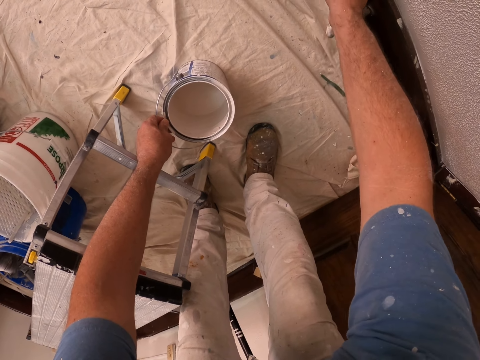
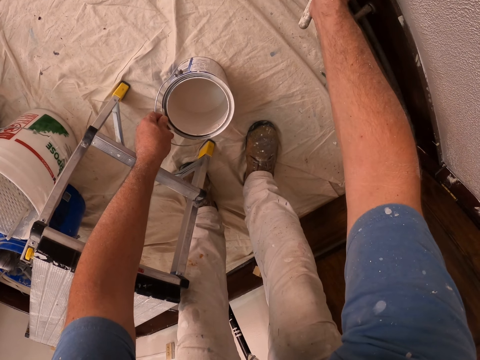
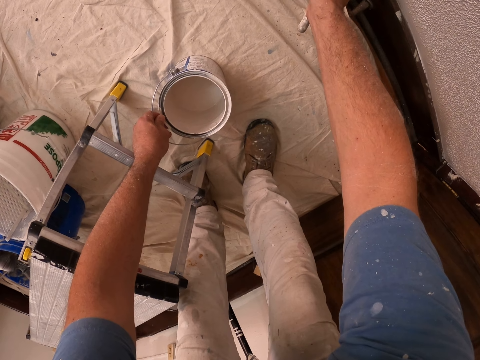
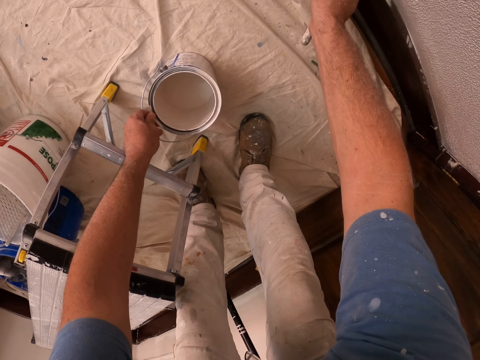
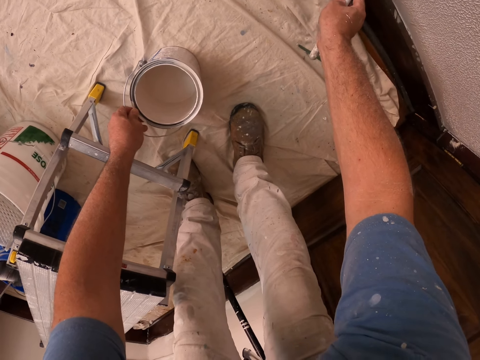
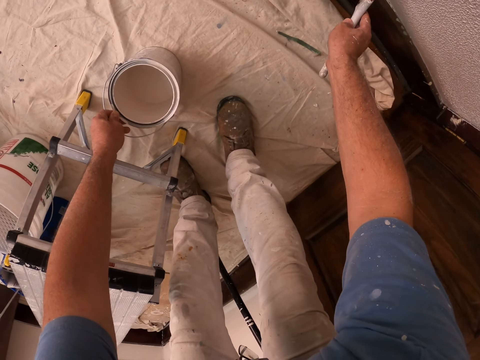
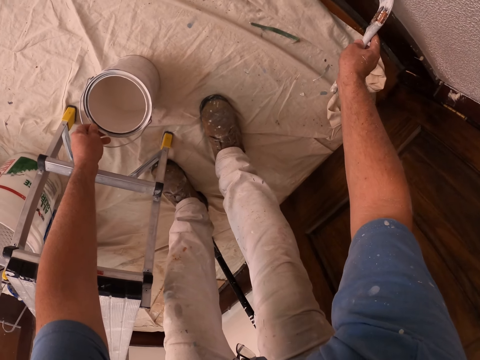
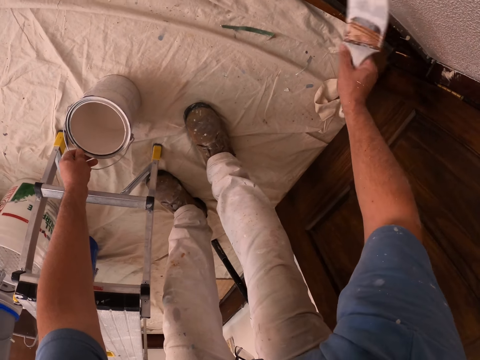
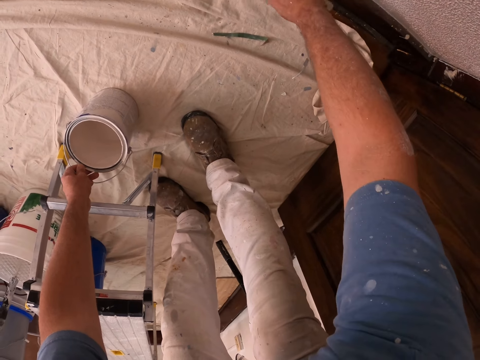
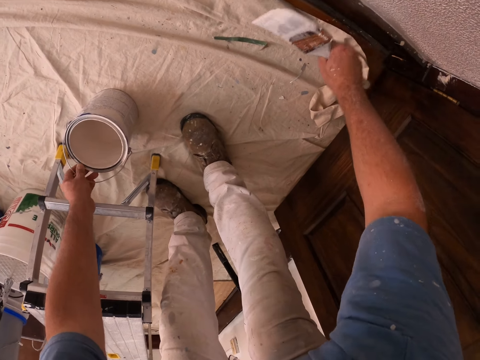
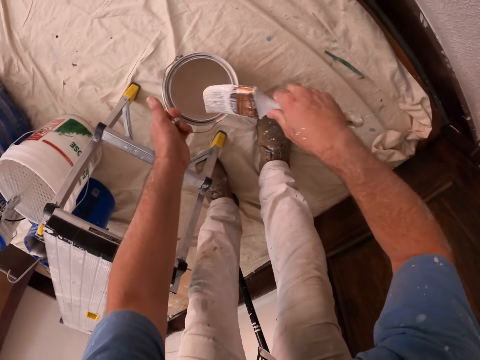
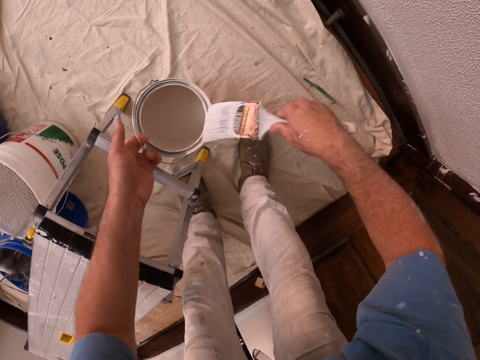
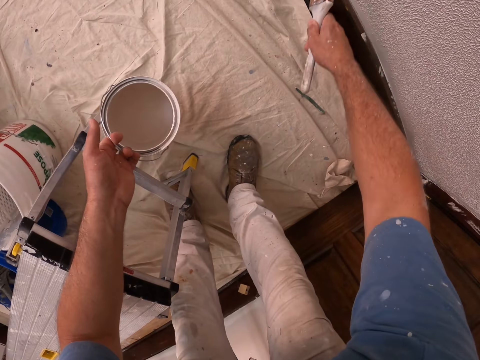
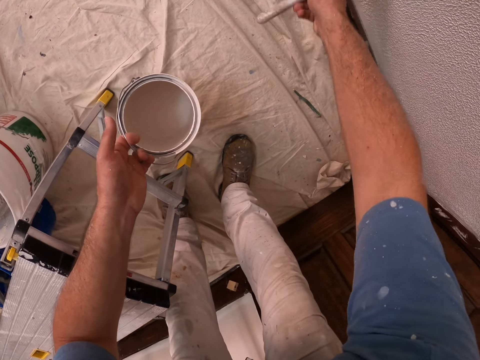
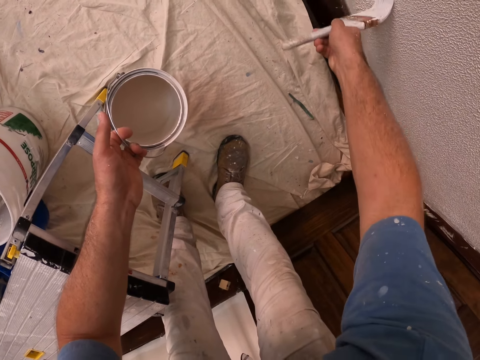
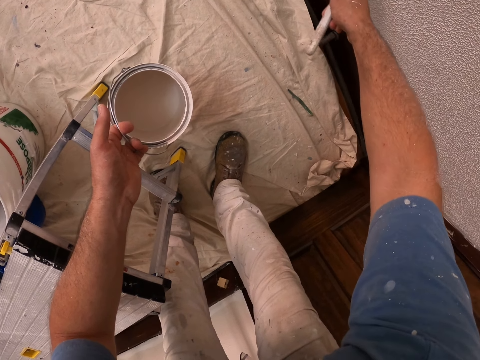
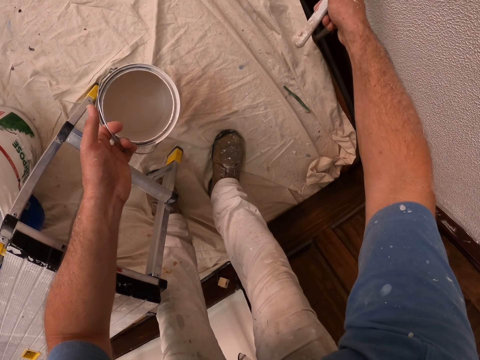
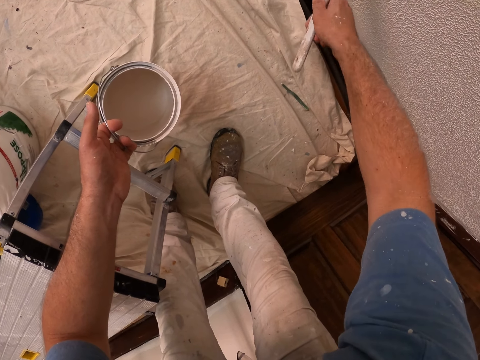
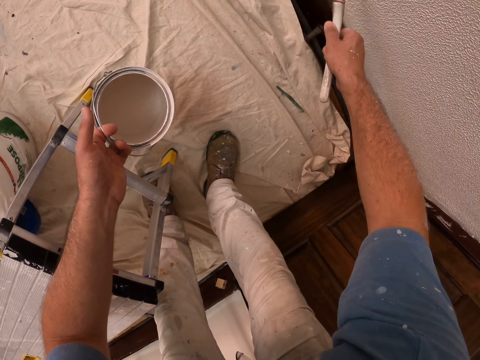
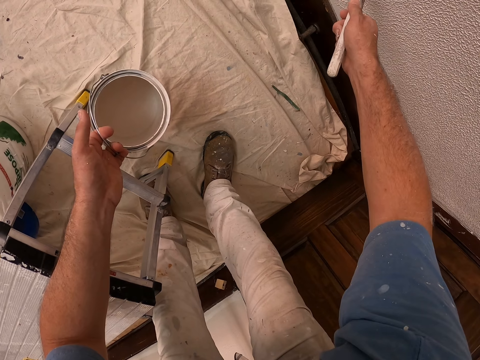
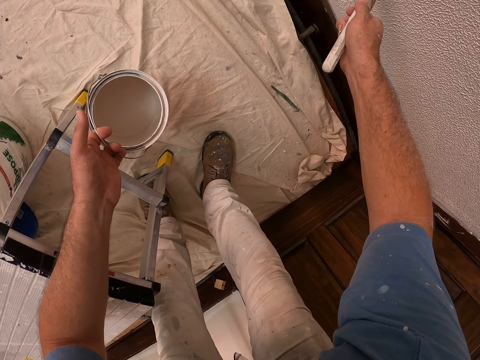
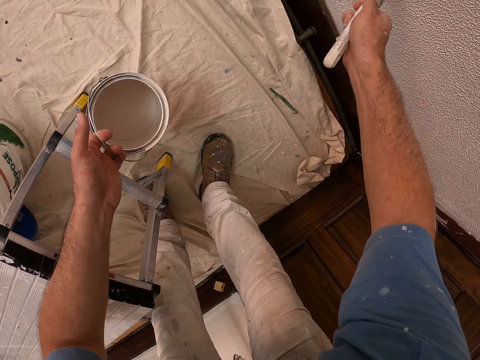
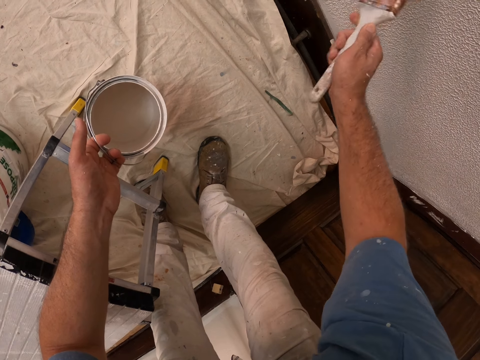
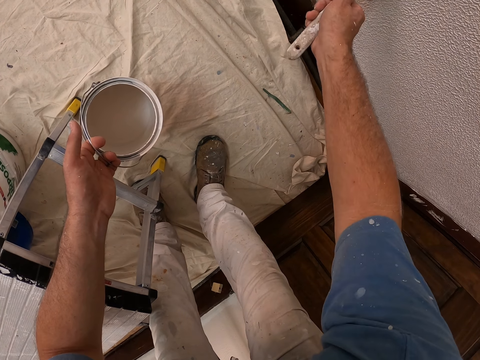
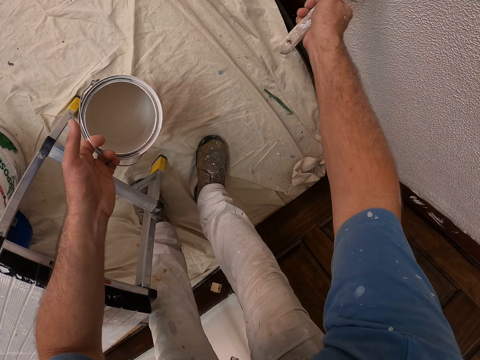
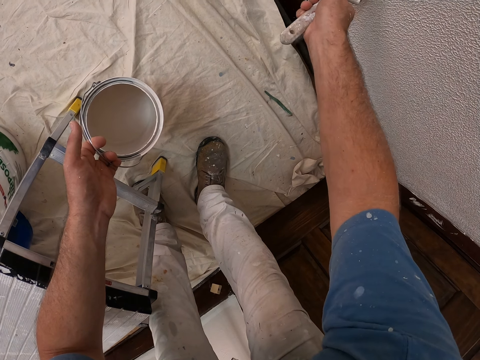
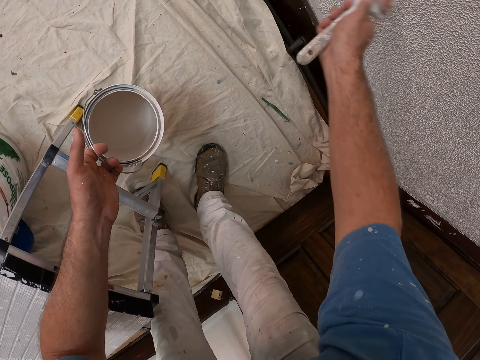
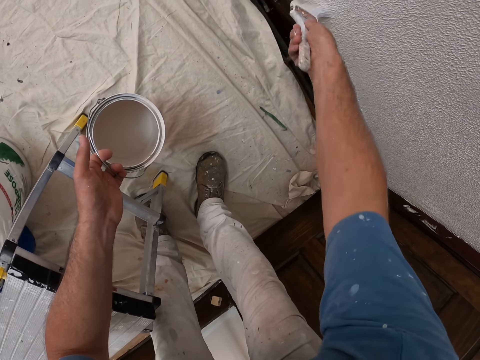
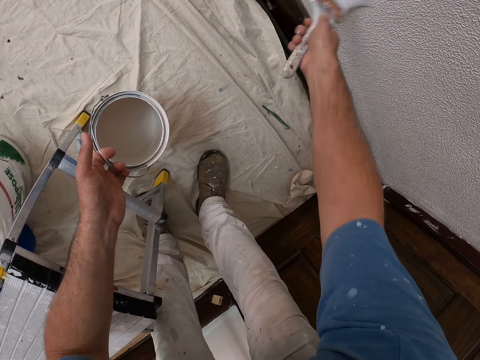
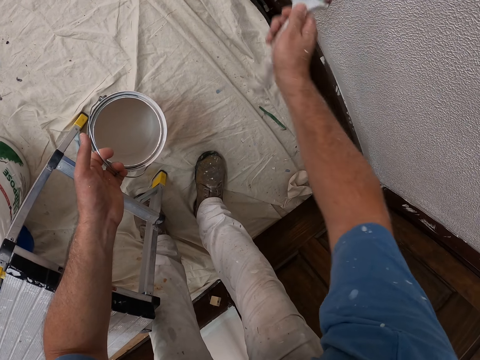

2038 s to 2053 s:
The camera wearer paints the wall. They dip the paint brush in the paint bucket. They paint the wall with the paint brush.

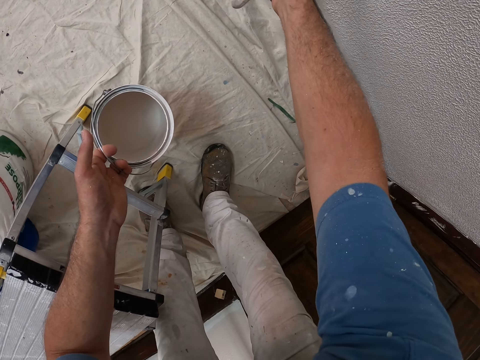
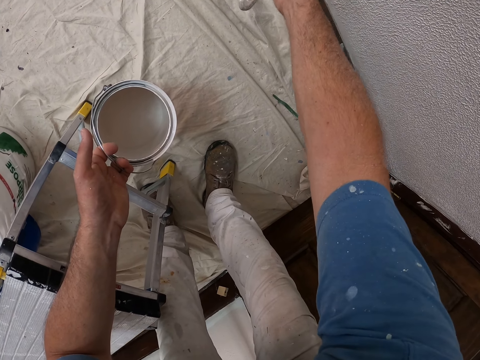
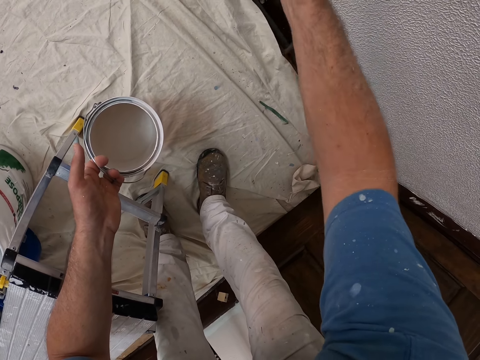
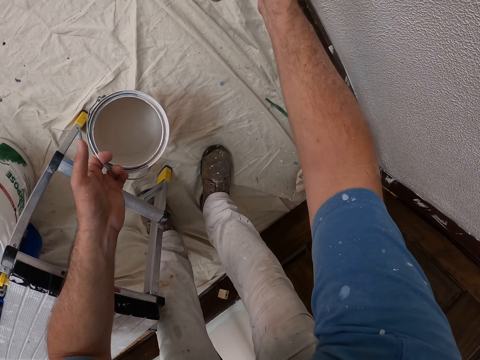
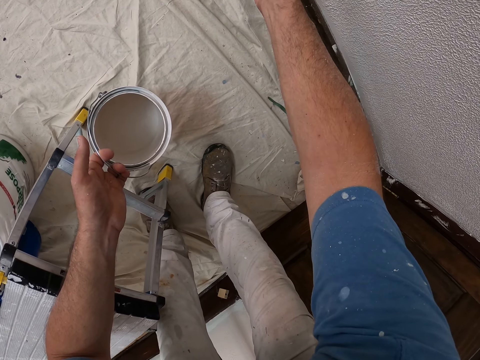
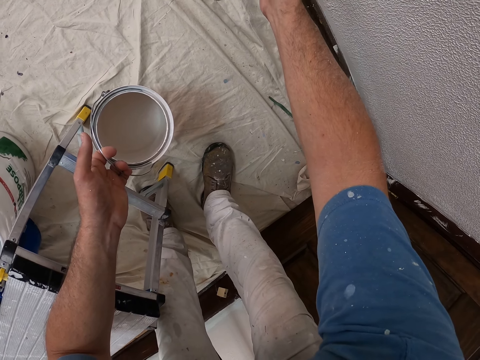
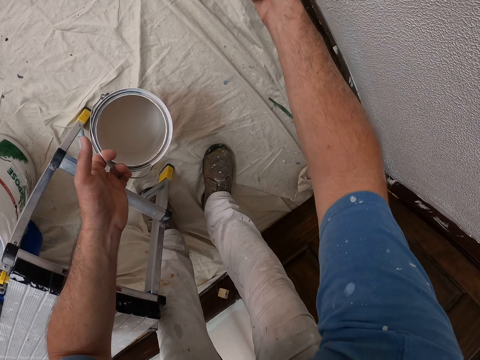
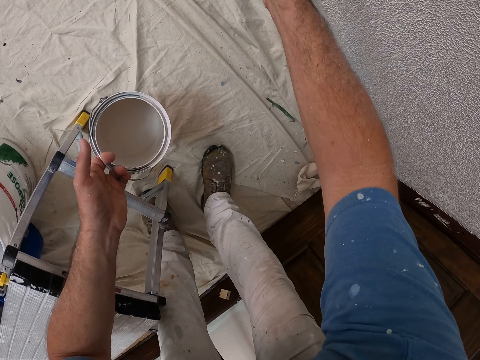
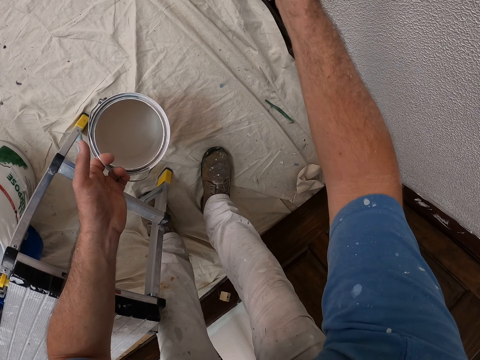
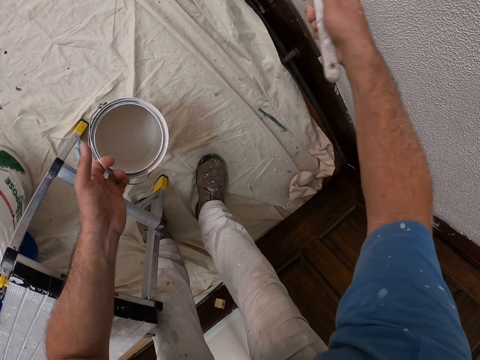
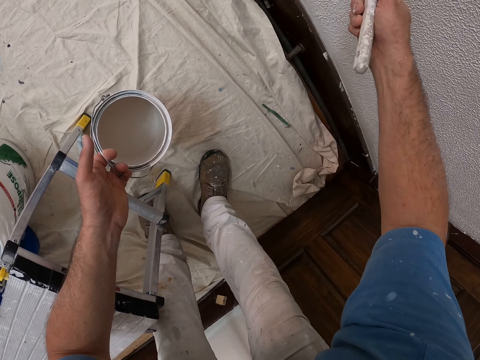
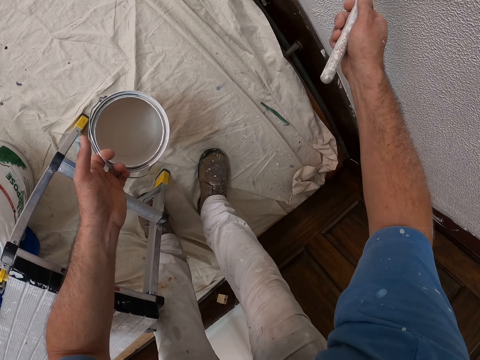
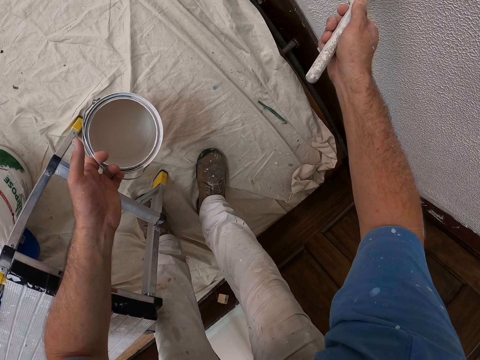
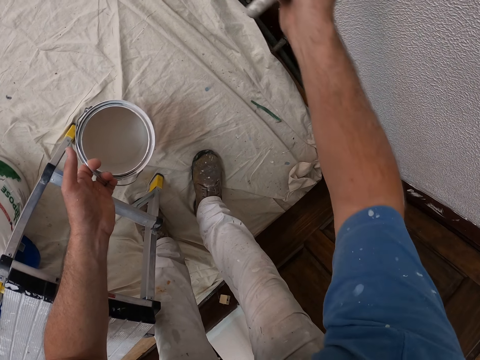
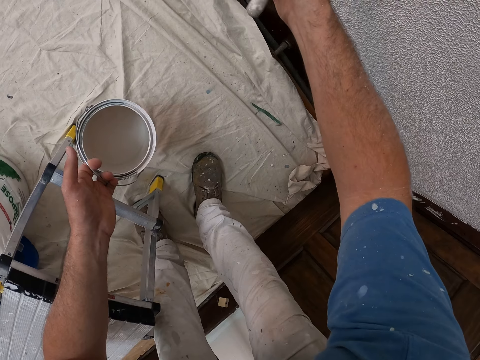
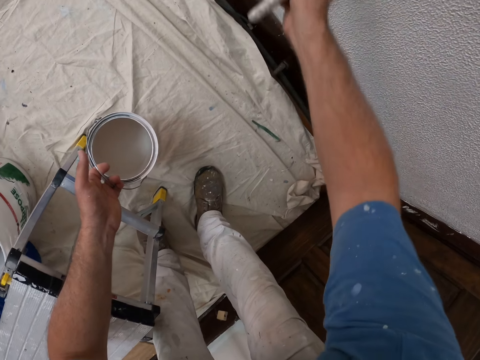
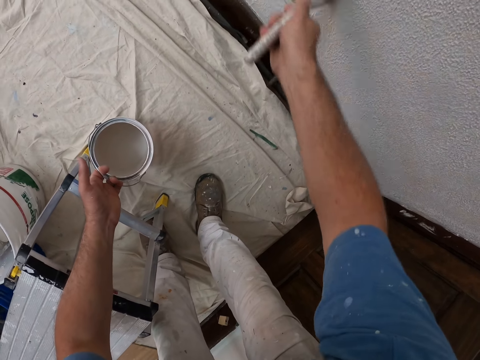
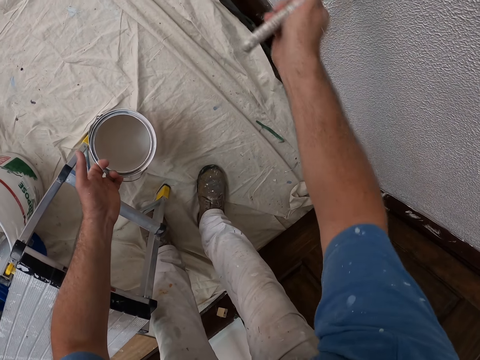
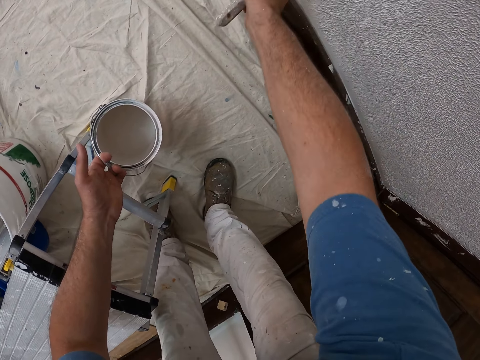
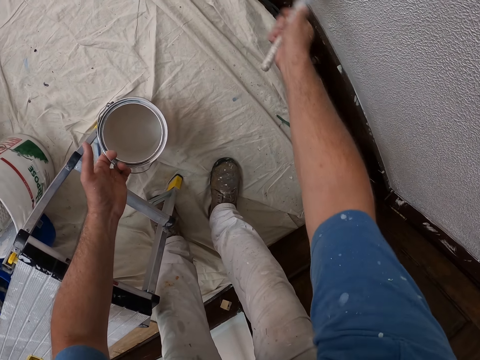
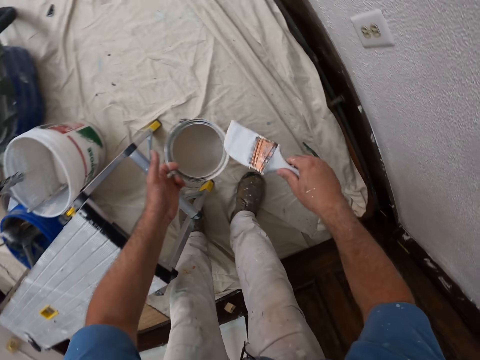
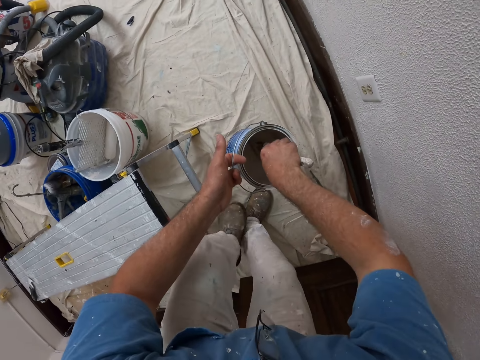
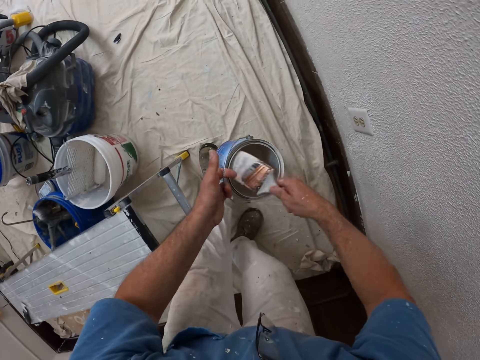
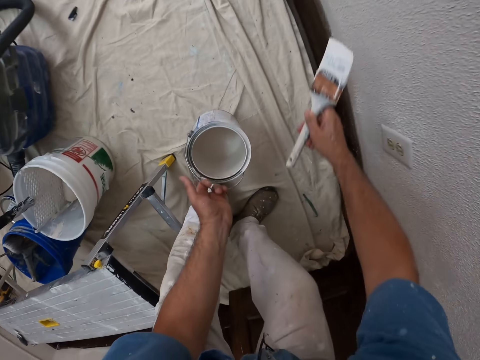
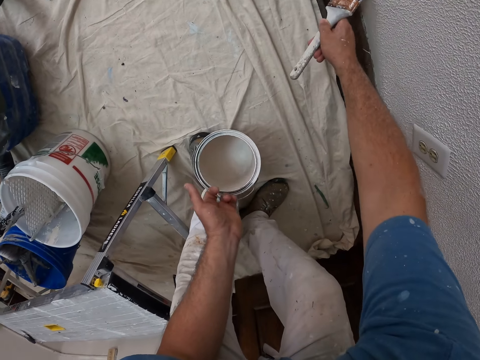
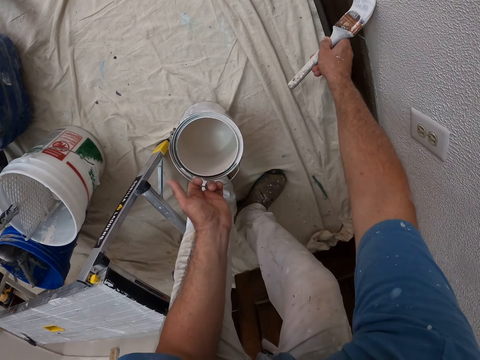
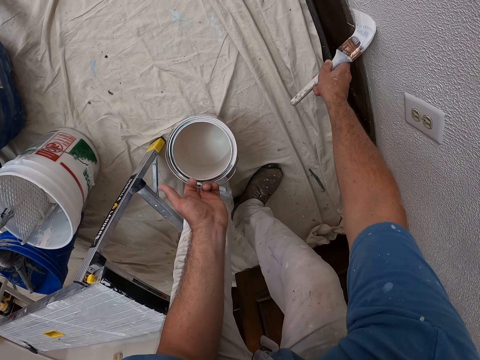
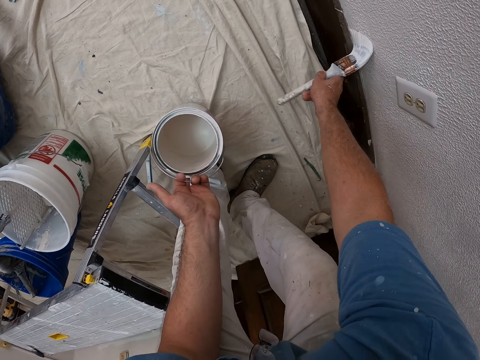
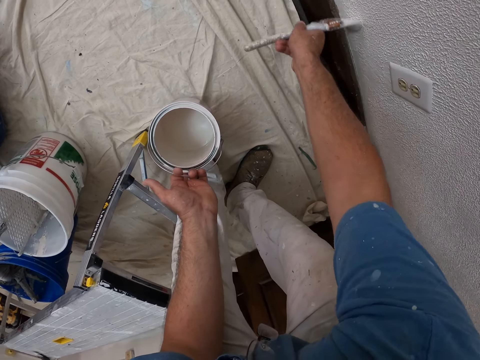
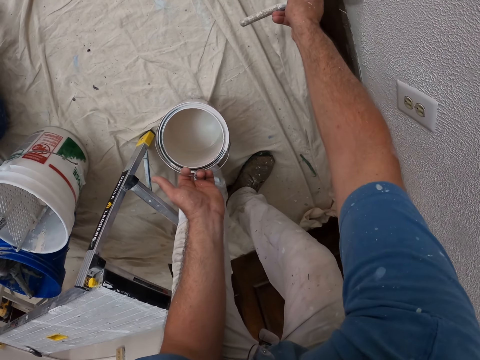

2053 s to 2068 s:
The camera wearer dips the paint brush in the paint bucket. They paint the wall with the paint brush.
